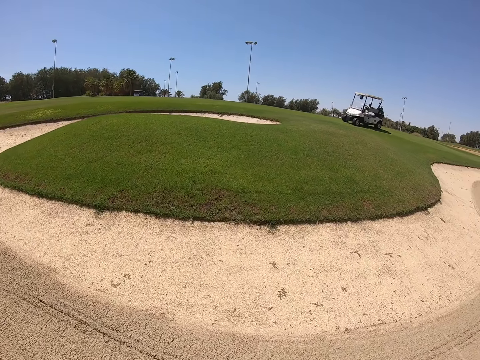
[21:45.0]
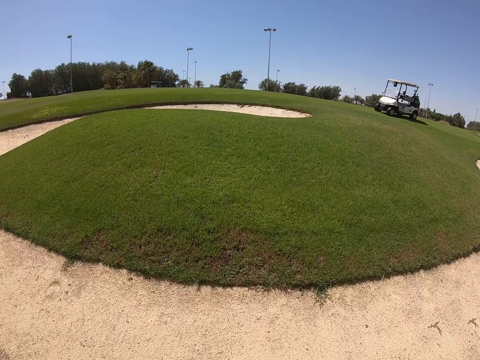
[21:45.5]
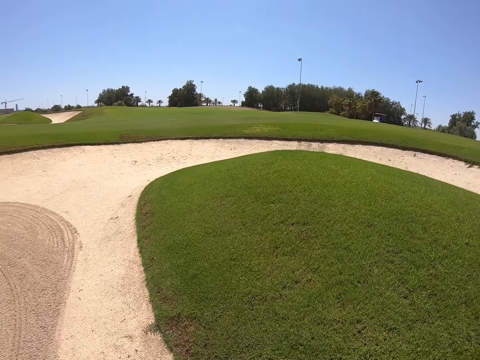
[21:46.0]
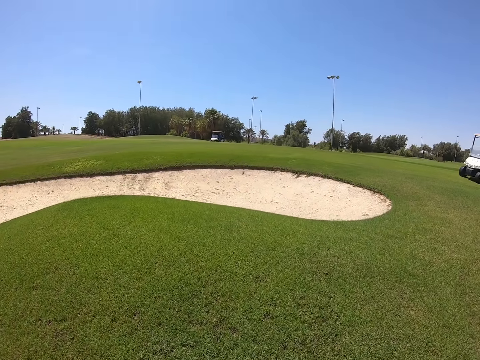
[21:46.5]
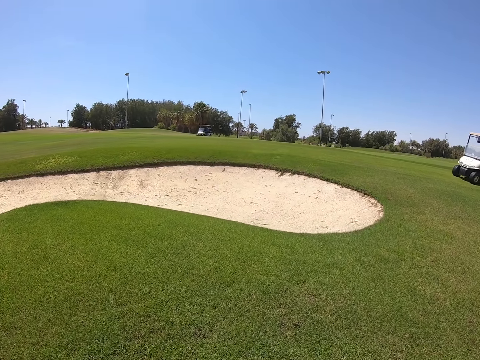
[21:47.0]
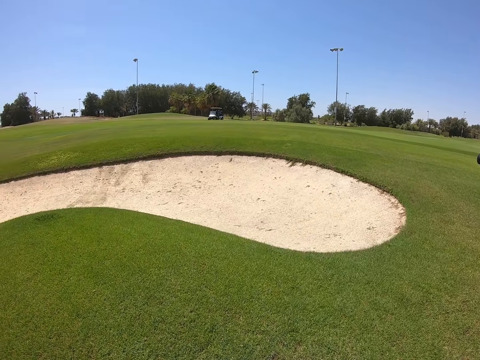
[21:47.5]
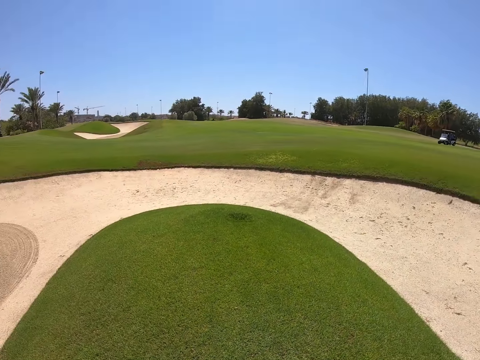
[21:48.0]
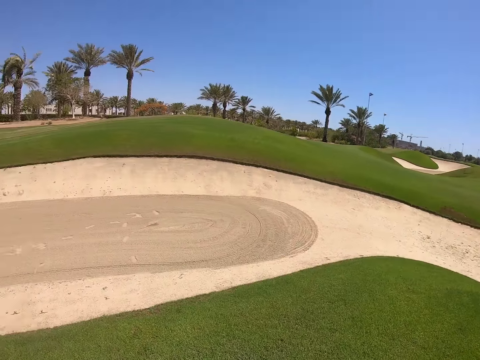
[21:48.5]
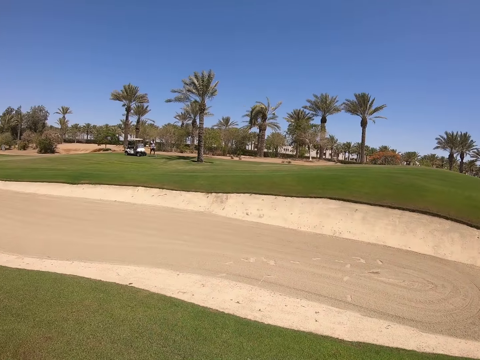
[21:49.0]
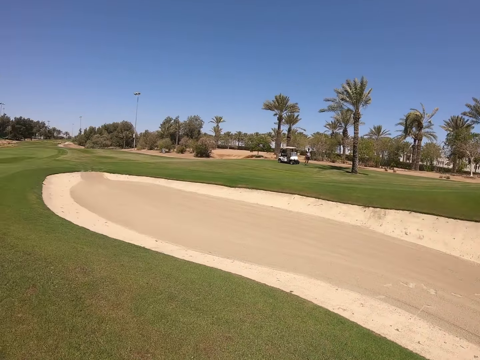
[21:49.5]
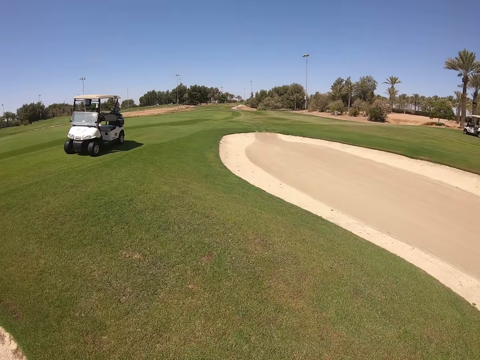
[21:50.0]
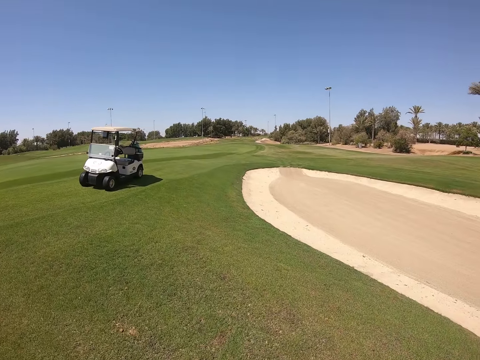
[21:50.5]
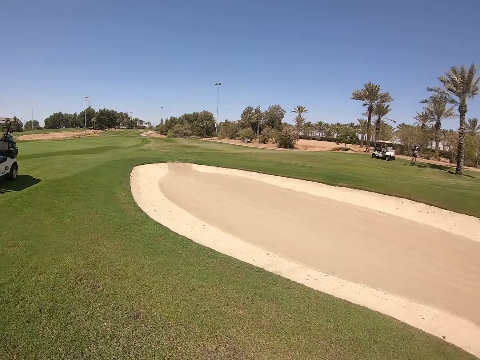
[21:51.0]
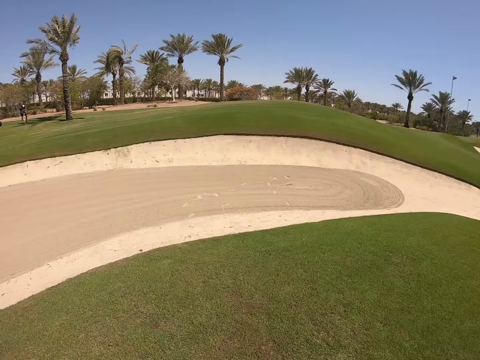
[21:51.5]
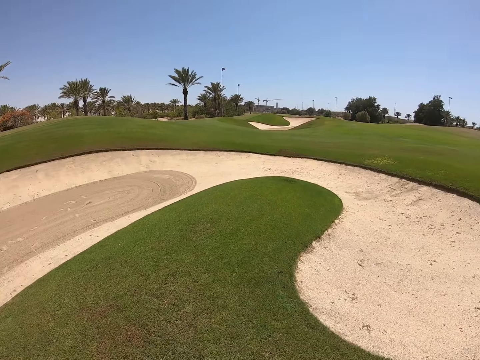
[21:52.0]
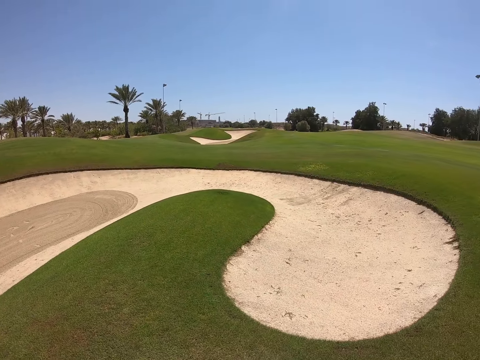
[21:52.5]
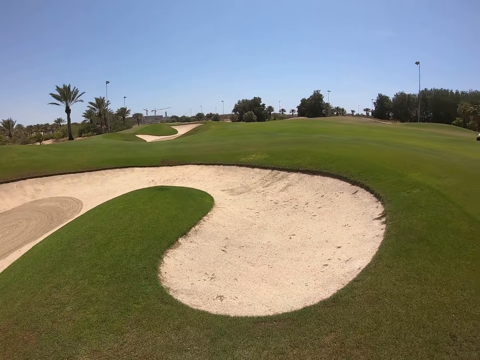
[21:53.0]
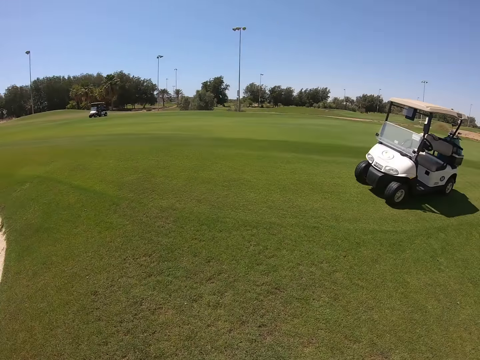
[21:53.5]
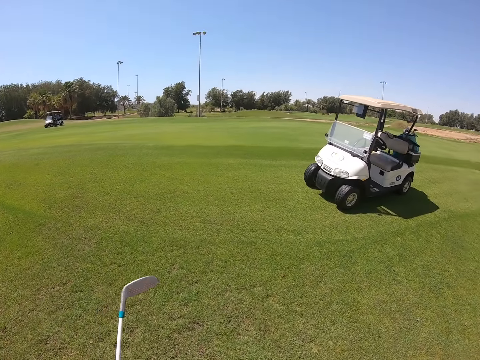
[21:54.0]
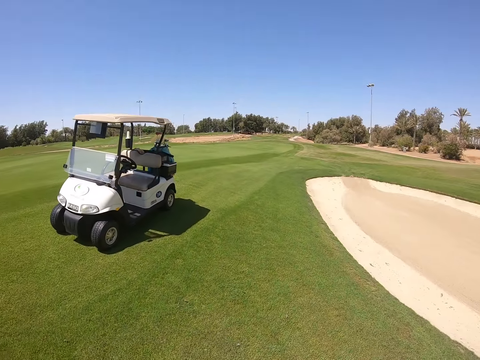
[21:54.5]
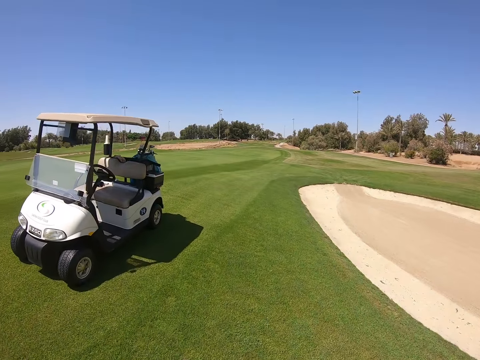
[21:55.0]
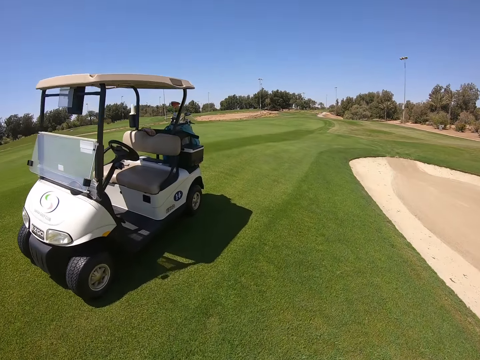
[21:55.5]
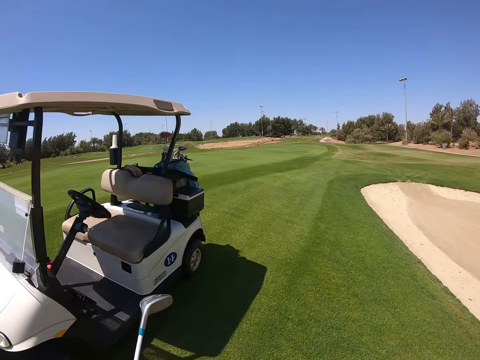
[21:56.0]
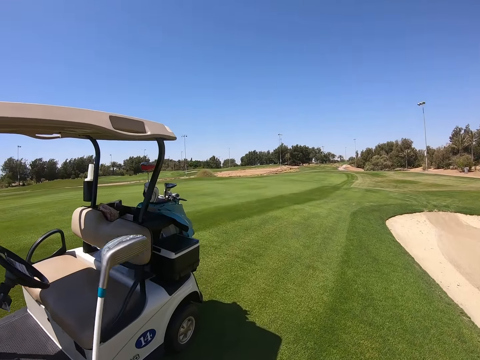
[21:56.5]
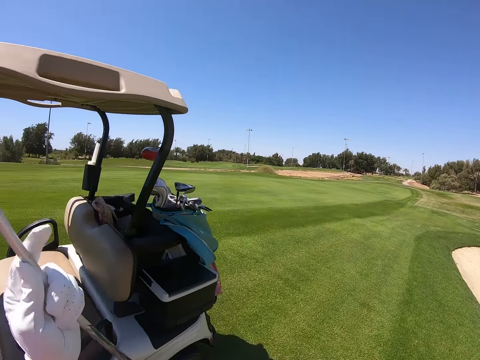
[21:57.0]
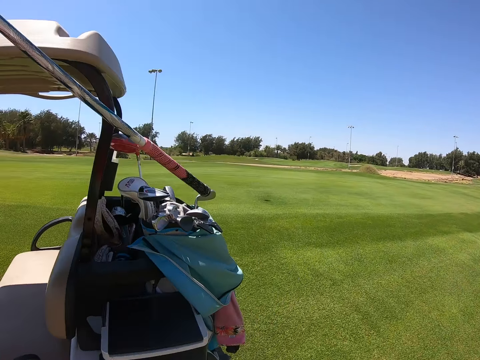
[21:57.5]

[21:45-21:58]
The camera wearer walks. They look around. They turn around. They walk in the golf course.

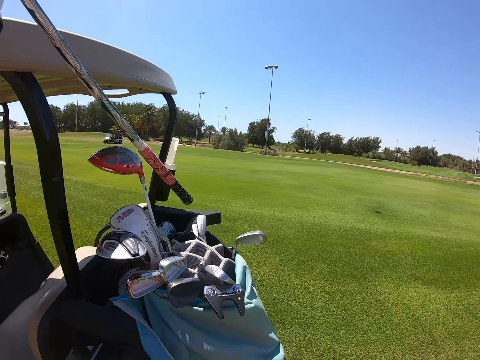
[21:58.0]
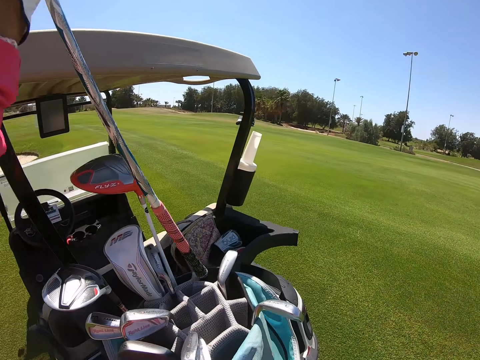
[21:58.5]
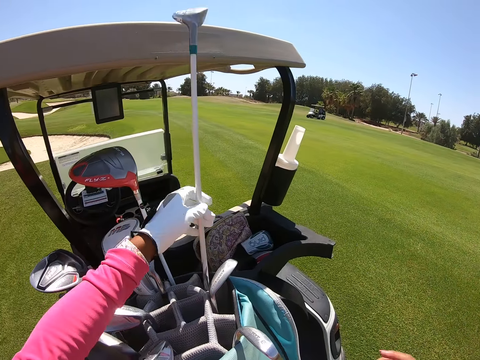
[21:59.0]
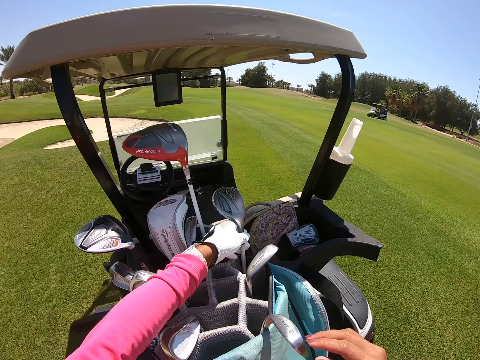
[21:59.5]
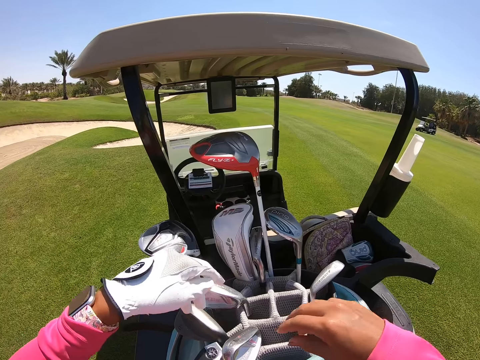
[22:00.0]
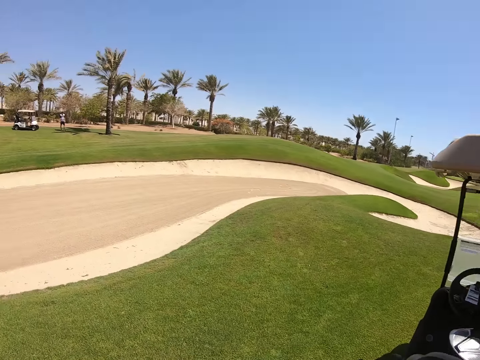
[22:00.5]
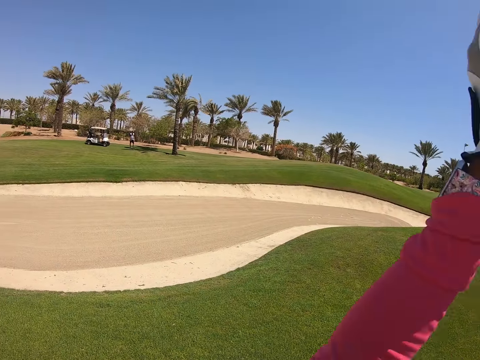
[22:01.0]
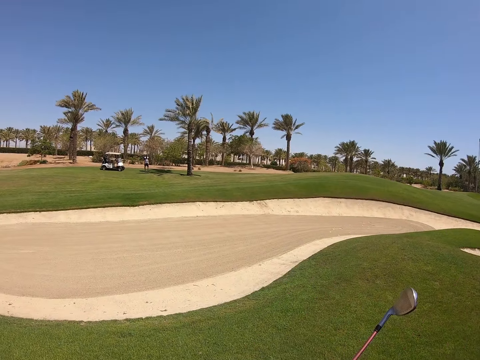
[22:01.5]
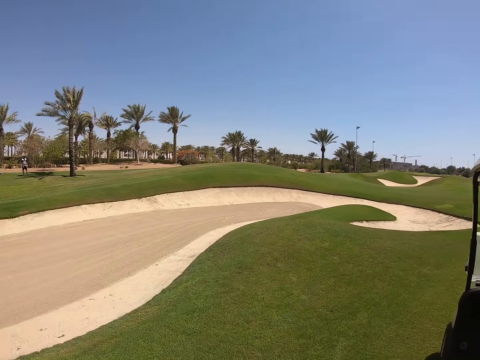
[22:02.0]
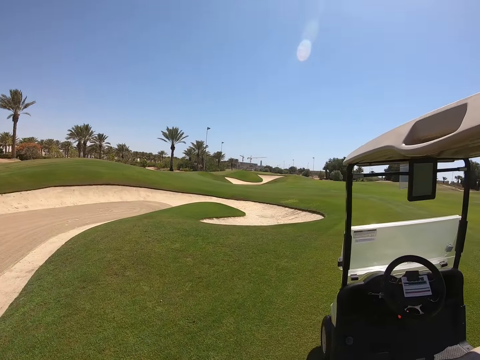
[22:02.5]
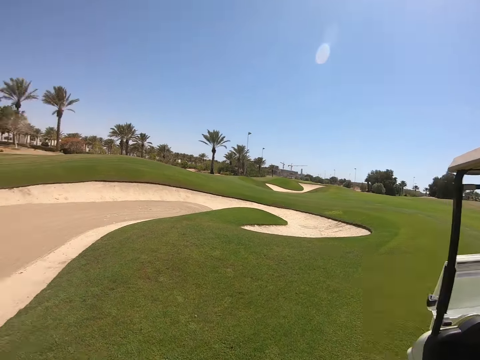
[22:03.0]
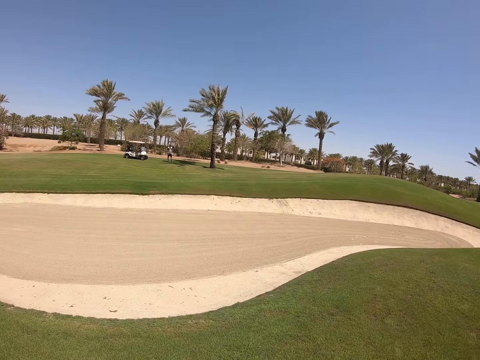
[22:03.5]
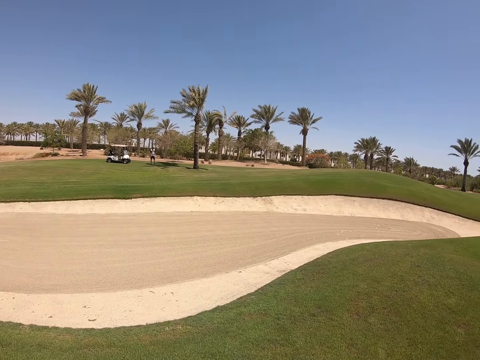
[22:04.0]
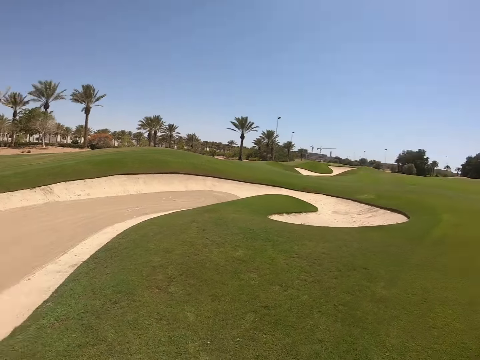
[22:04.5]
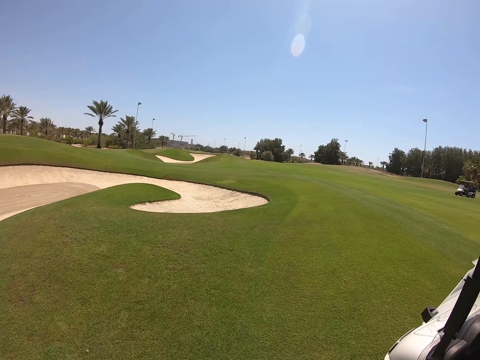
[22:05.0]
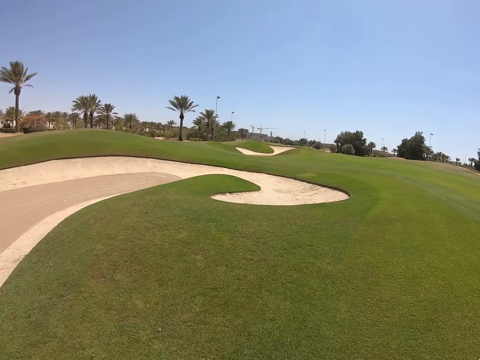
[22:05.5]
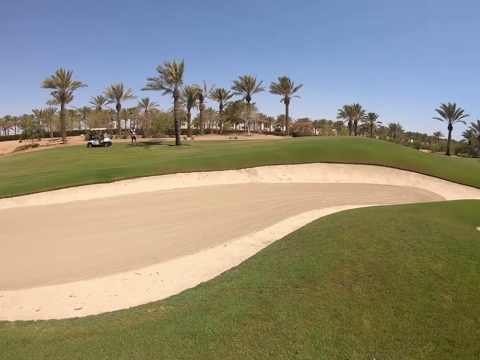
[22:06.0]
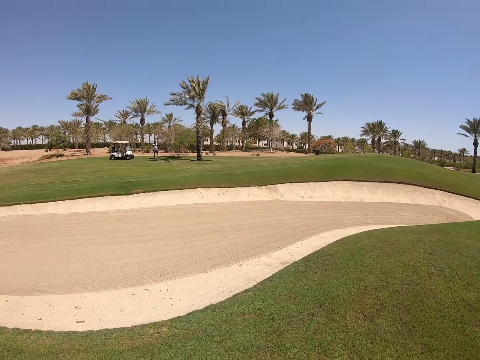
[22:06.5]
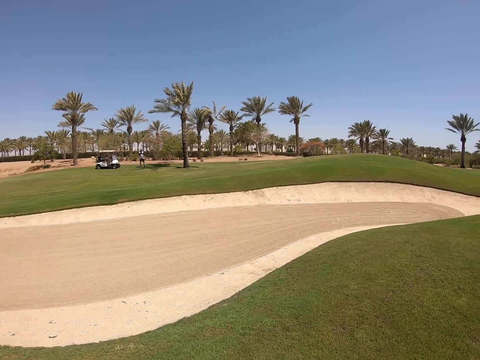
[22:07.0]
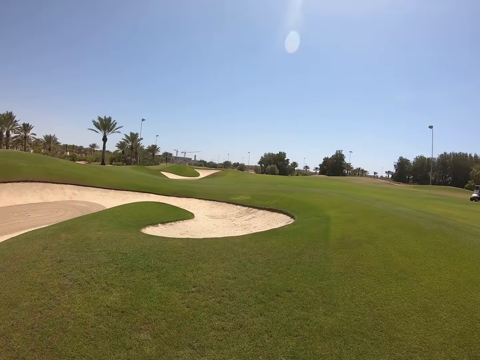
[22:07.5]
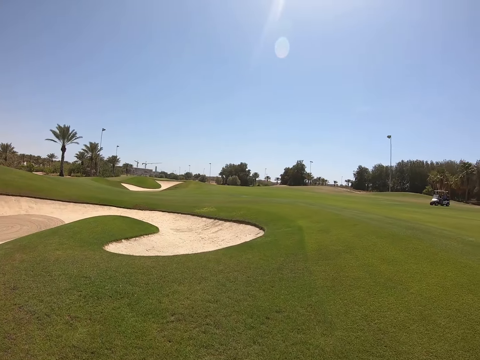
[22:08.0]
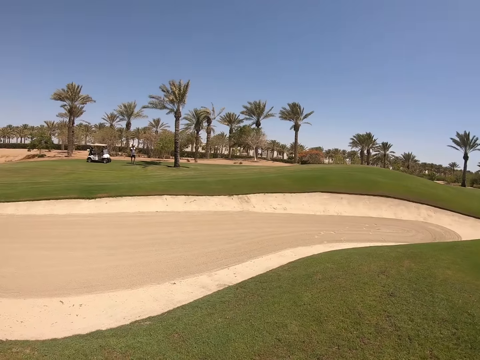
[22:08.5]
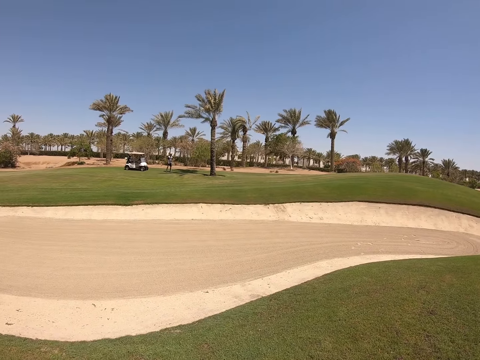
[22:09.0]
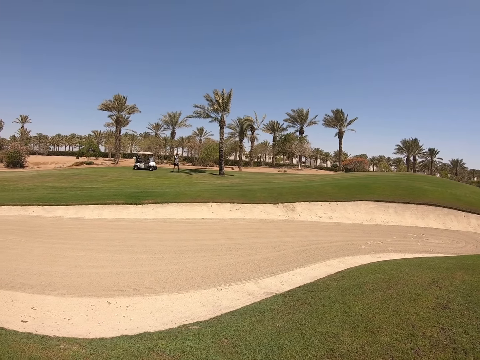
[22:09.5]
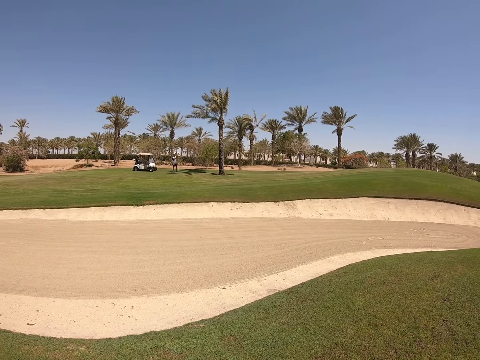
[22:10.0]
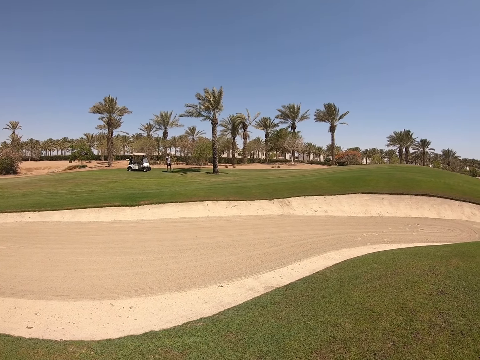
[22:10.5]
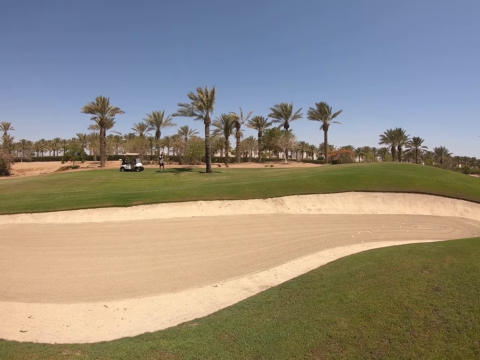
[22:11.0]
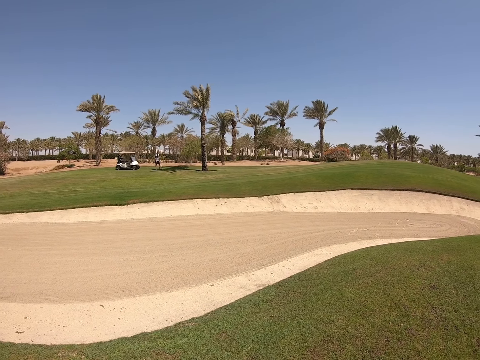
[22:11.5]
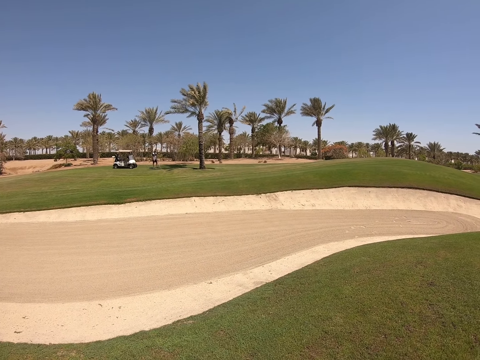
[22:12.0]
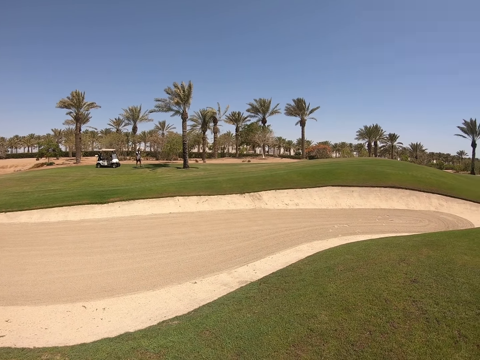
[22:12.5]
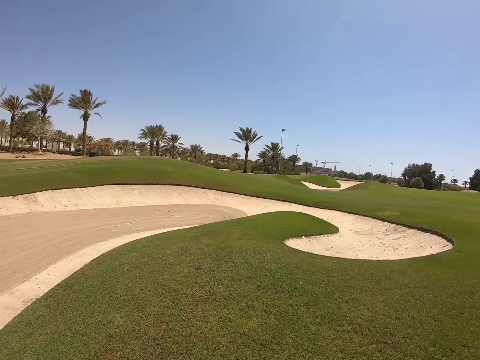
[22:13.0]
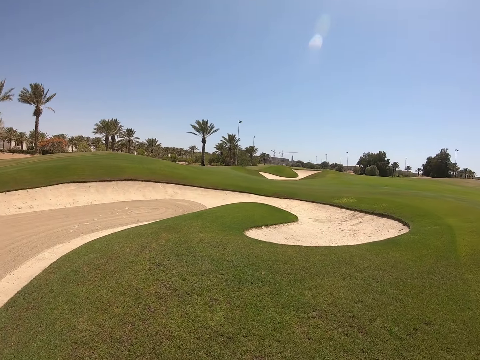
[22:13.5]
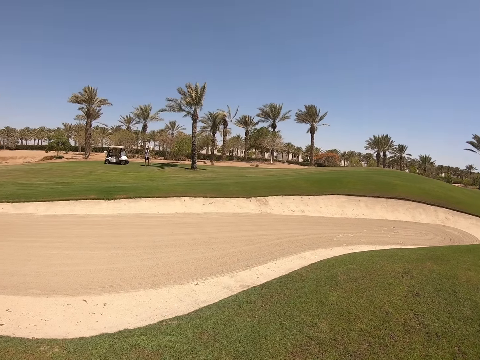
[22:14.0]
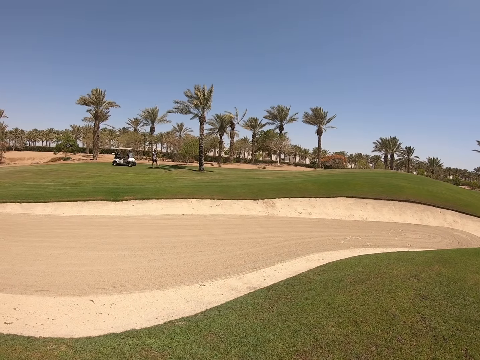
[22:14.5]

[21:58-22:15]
The camera wearer puts the golf club, a golf wood, in the golf cart bag. They turn around. They take a golf iron. They walk. They look around. They look around again.
